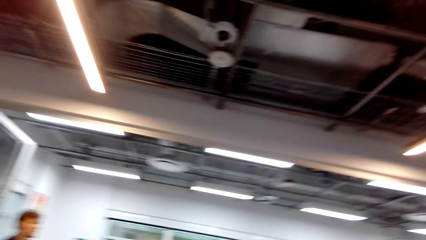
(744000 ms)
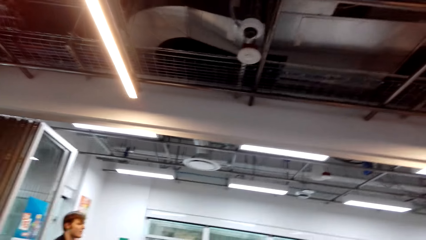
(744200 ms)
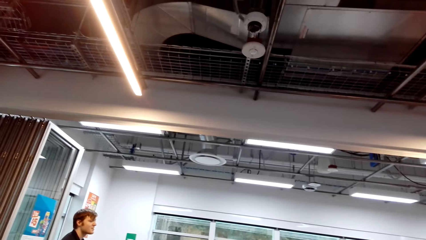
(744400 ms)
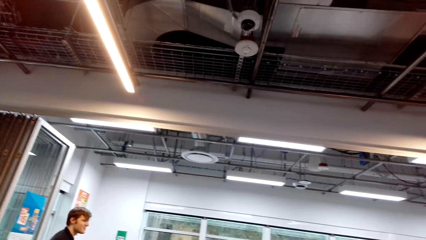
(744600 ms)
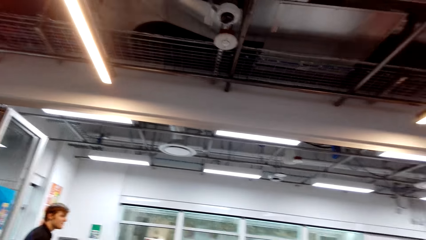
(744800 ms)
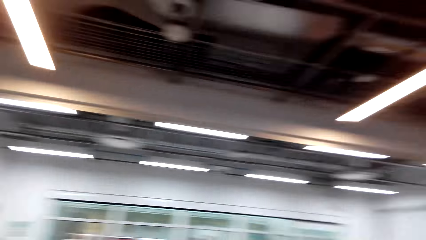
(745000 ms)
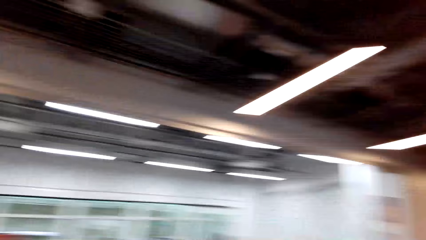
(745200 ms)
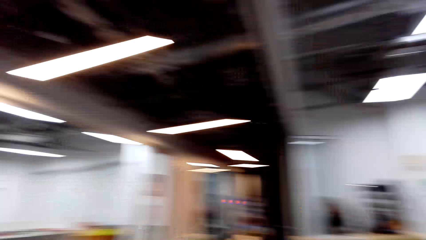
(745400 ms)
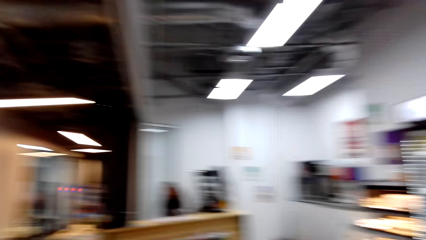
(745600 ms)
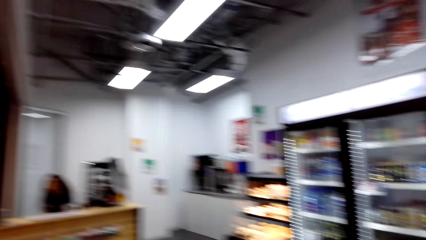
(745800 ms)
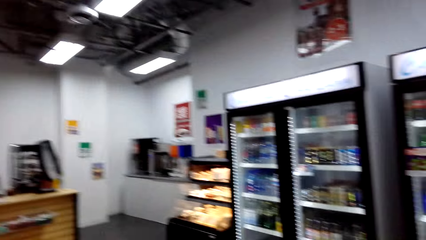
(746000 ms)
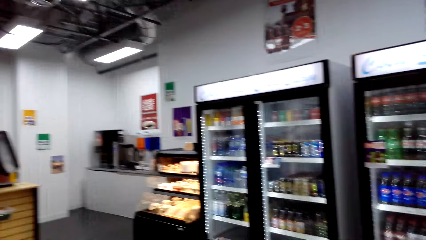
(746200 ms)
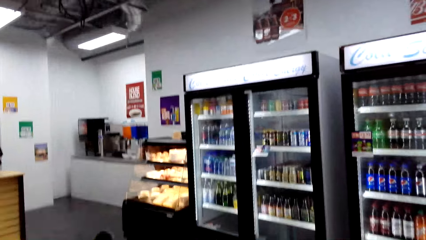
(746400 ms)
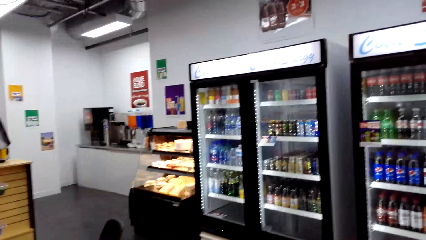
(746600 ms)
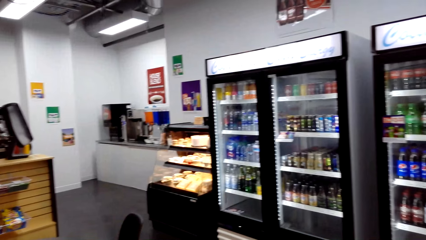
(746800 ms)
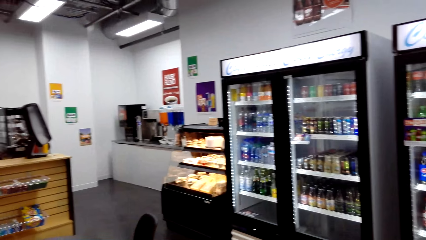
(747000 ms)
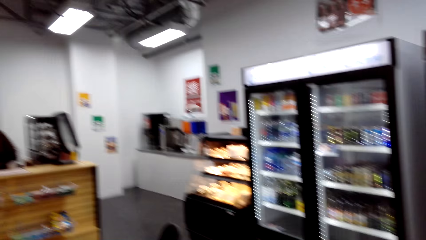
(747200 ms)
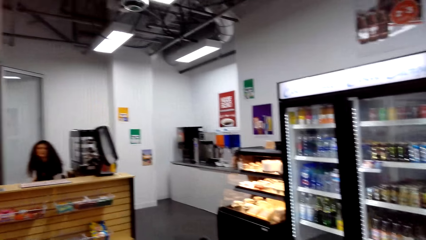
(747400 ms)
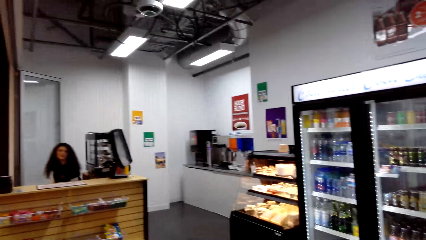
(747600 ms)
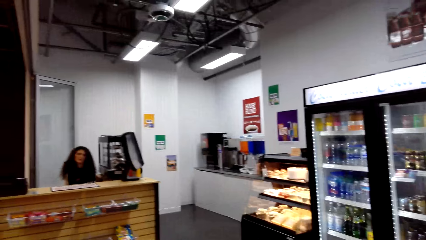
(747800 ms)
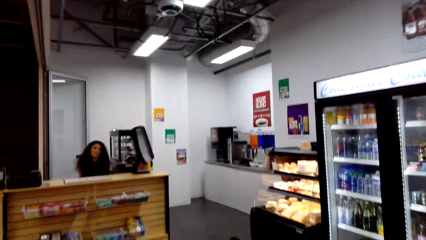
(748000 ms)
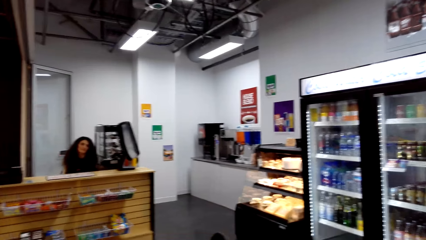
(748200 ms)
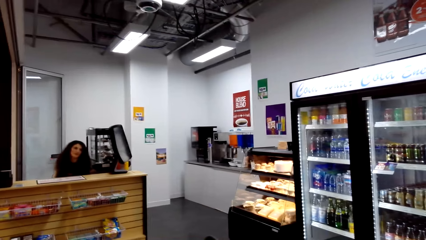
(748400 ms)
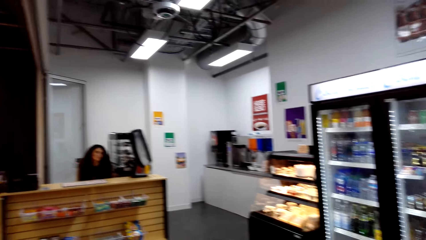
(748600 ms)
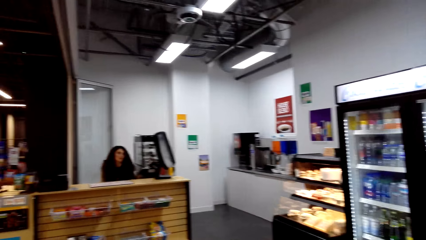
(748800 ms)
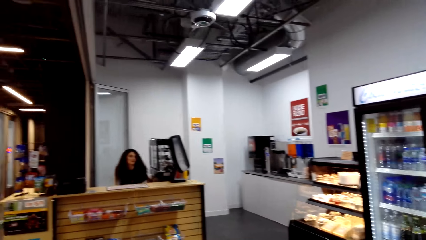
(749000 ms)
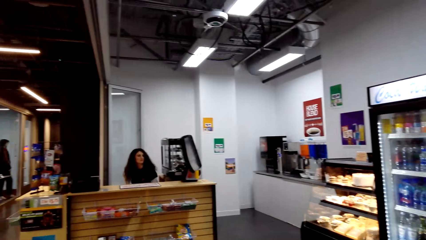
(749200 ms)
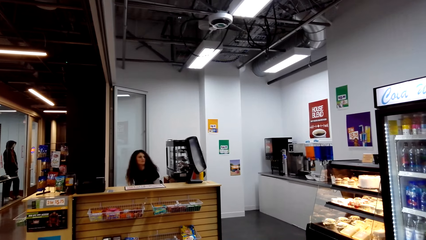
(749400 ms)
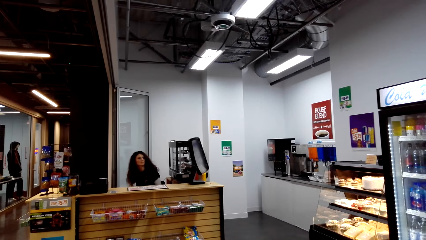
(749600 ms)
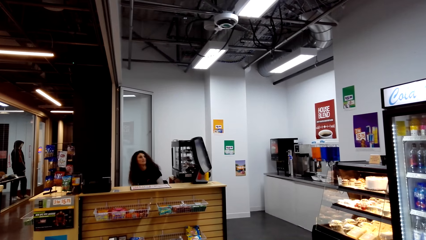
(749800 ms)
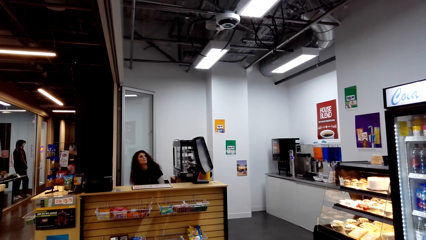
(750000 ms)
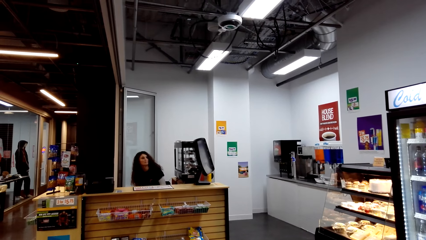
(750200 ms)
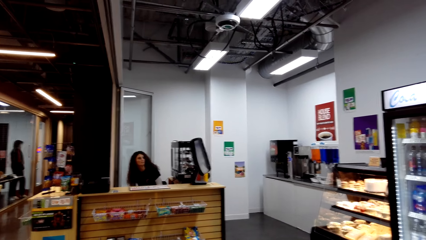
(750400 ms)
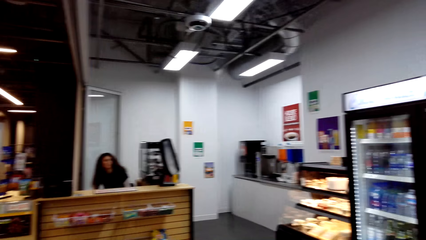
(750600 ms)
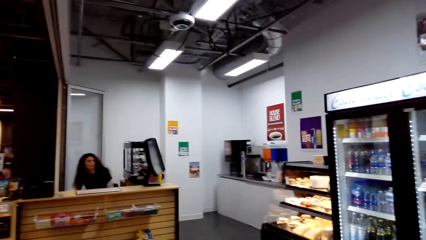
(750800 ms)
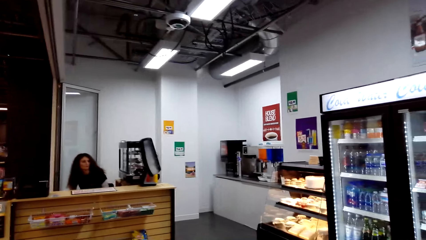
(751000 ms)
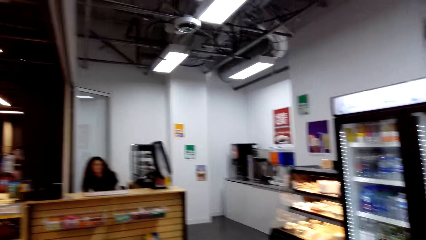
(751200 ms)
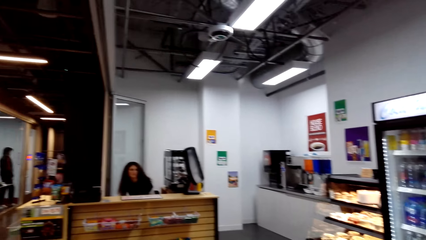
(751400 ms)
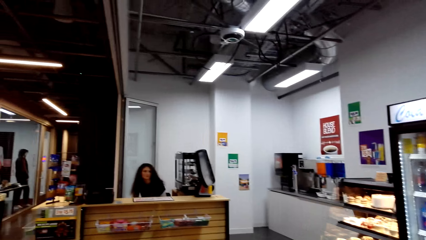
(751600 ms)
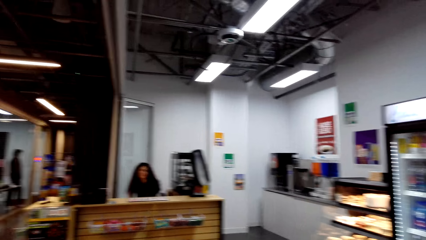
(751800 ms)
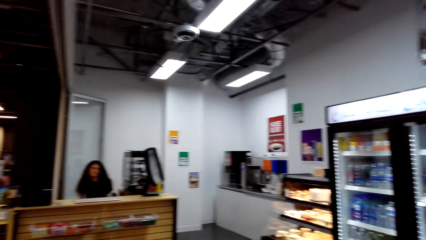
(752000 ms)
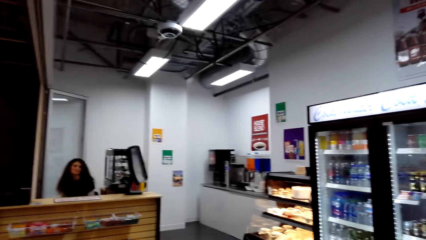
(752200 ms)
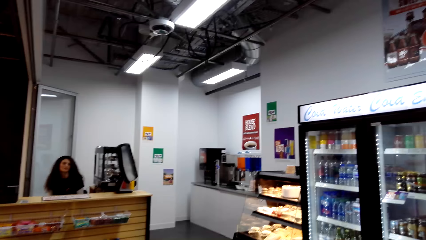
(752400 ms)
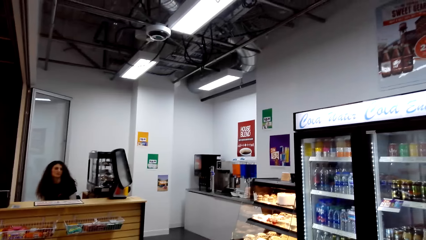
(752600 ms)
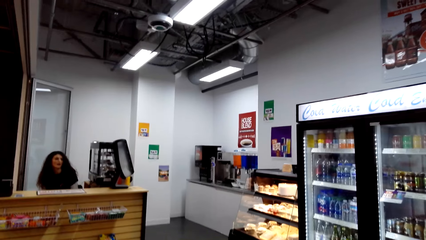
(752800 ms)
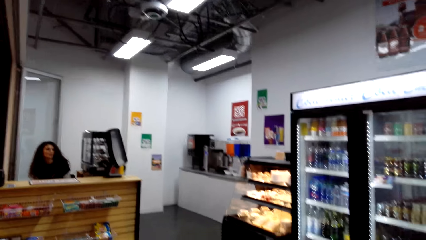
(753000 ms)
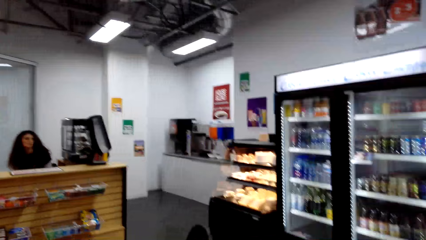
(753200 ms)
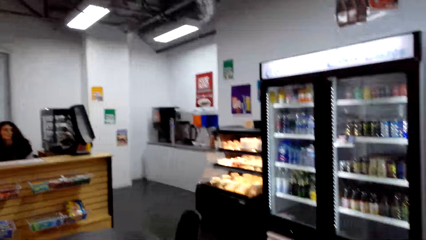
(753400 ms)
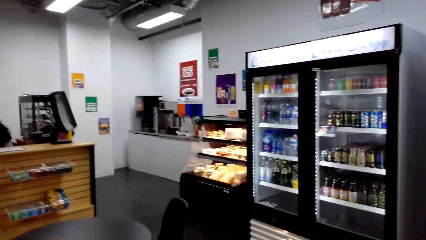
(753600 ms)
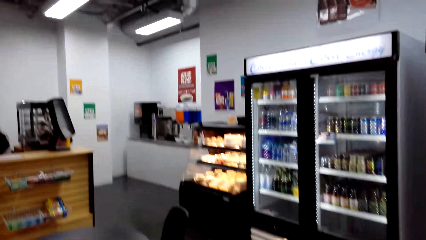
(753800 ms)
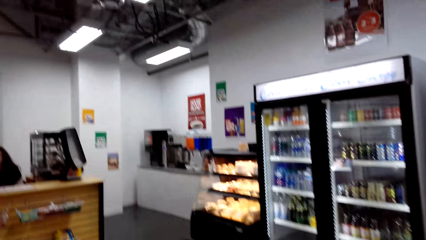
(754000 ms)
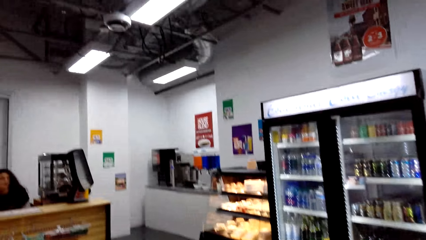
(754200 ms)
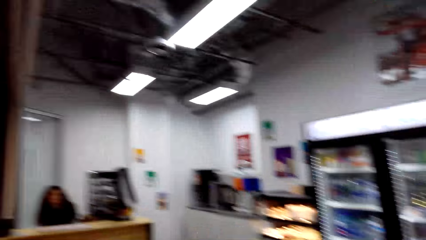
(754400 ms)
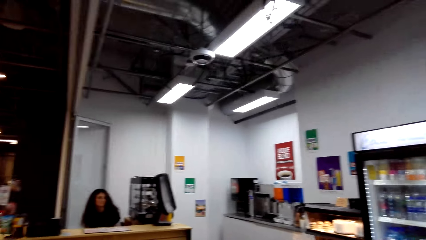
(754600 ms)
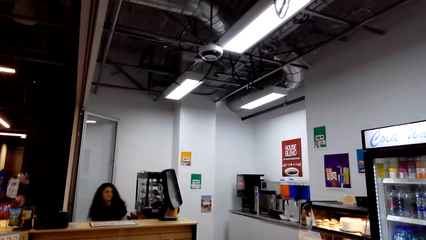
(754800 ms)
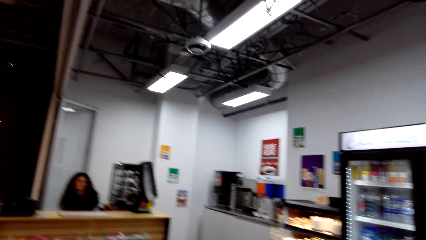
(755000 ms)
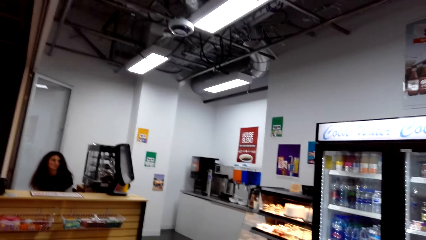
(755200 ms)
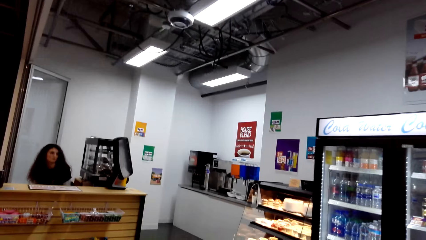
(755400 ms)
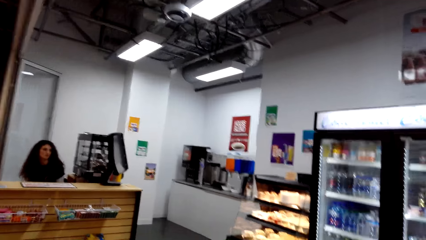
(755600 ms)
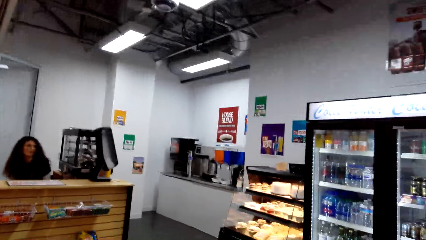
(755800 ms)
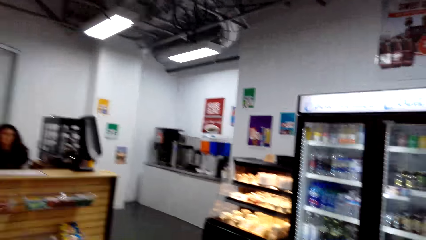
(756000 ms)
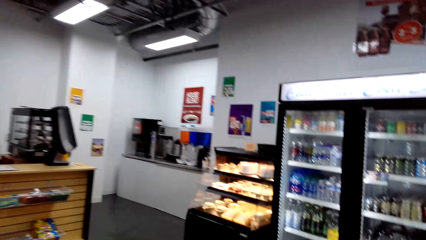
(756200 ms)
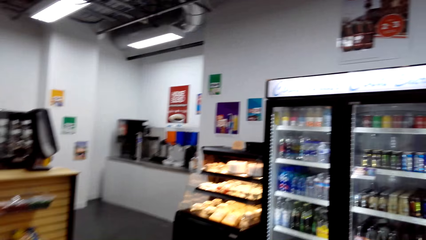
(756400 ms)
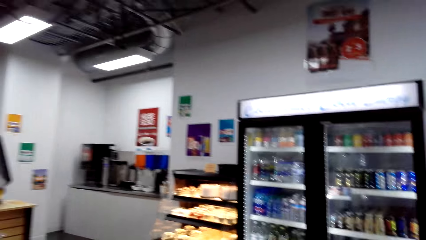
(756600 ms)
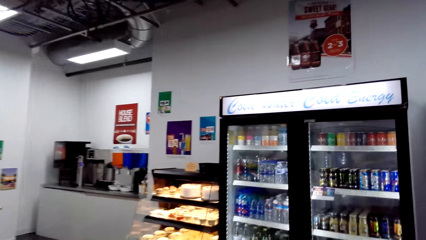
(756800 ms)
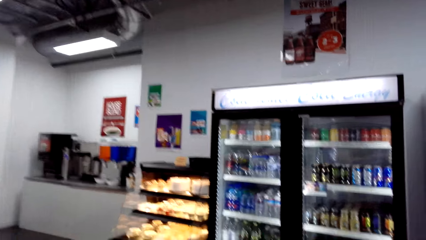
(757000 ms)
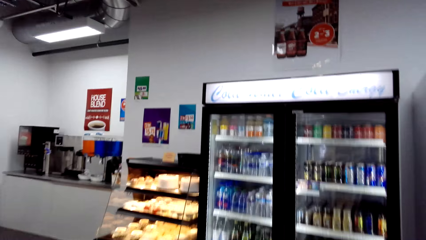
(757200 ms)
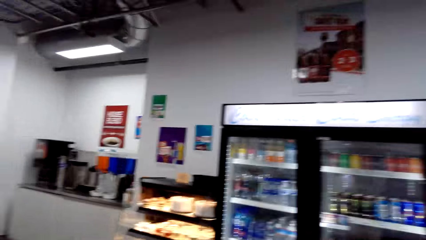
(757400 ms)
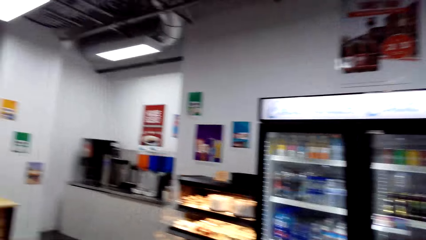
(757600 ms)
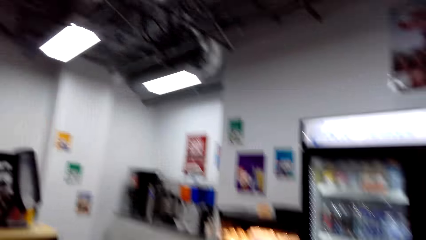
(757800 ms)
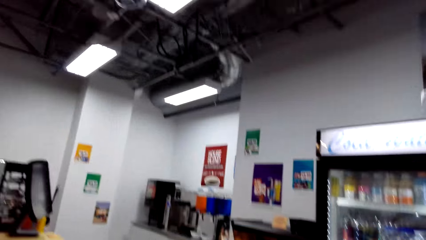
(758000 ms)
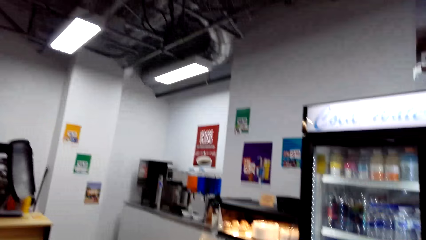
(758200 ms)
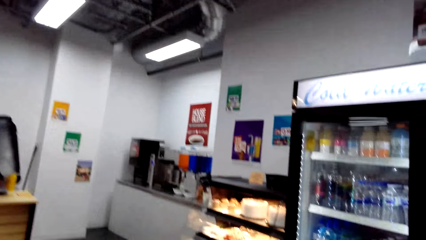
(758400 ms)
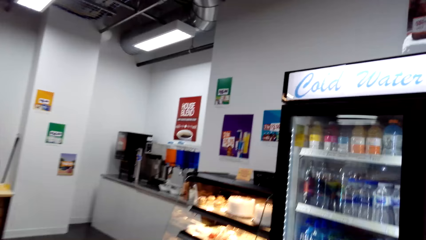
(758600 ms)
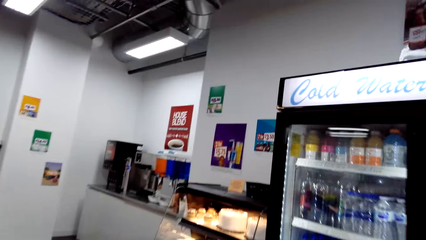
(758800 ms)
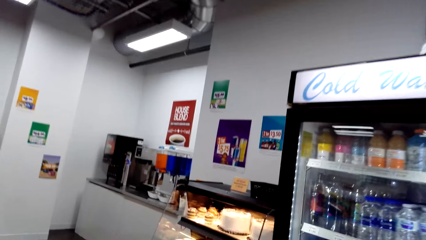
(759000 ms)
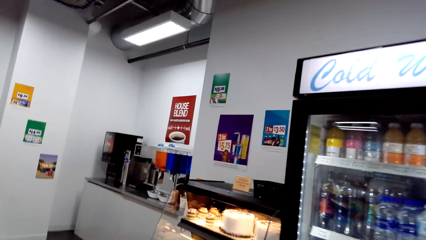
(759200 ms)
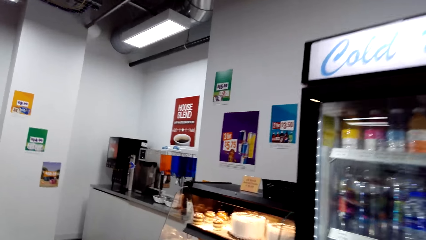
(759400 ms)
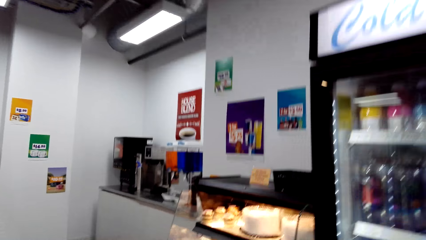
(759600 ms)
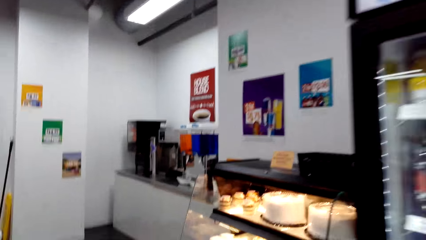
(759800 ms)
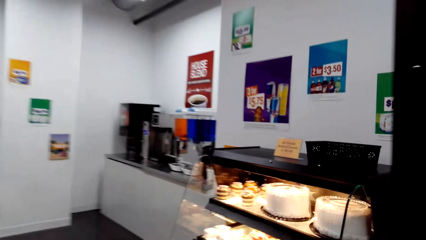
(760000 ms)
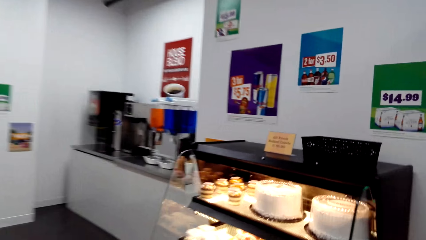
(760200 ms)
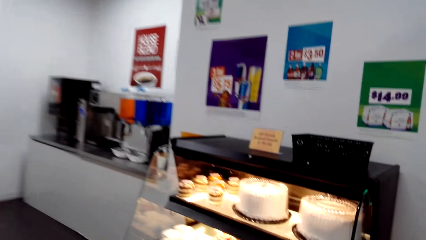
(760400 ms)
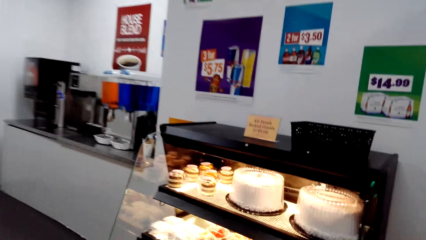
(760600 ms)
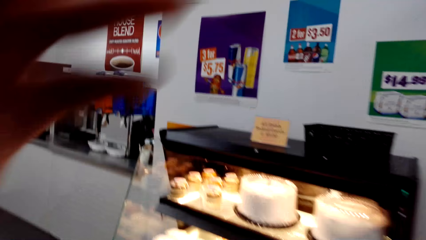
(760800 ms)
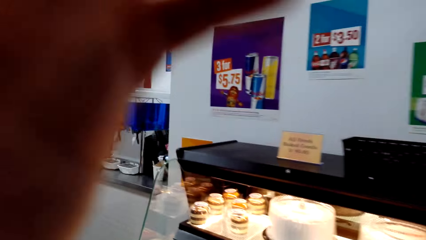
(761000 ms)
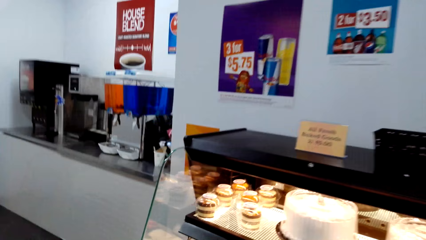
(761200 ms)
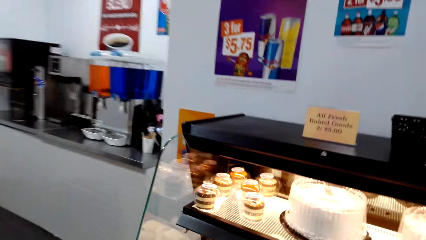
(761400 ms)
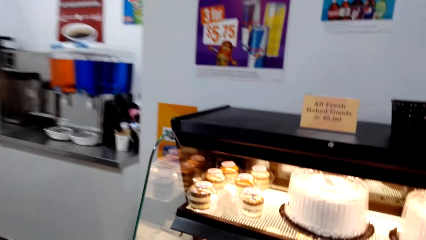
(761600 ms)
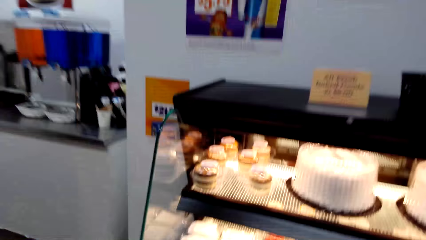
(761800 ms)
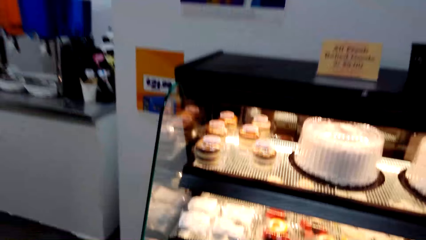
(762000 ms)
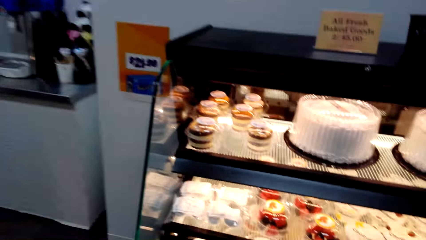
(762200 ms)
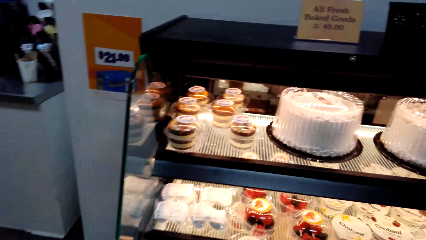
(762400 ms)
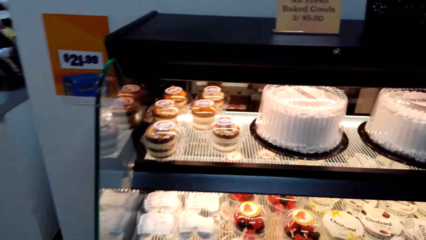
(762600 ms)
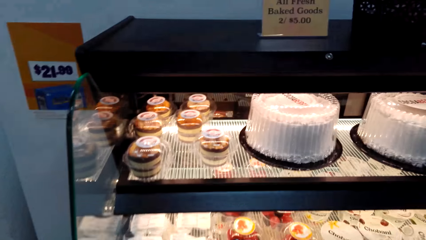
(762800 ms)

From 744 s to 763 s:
A man stands in the supermarket. The camera wearer looks at another man. A lady sits at the counter. The lady sits at the counter again. The camera wearer stares at a cashier. They walk in the supermarket. They adjust the camera.
